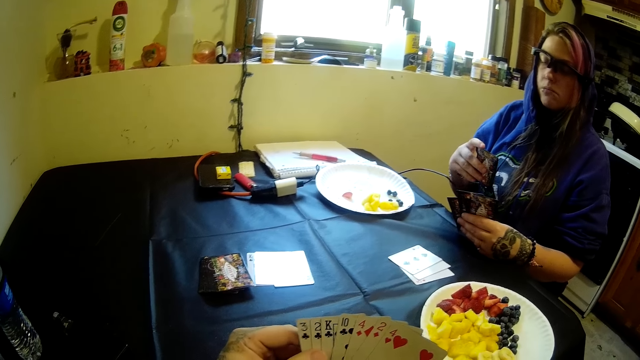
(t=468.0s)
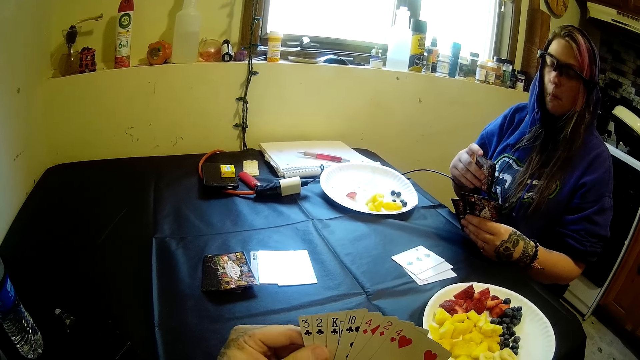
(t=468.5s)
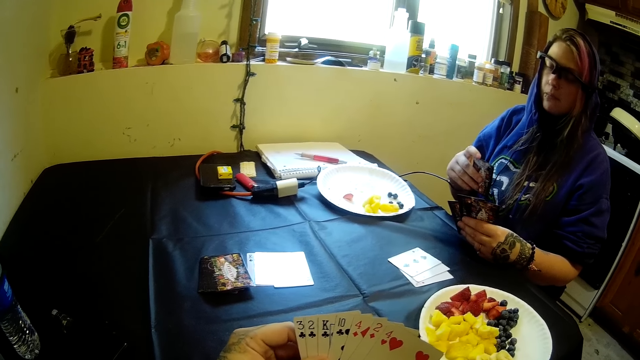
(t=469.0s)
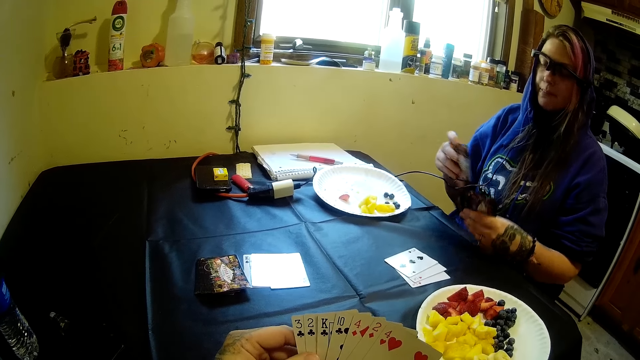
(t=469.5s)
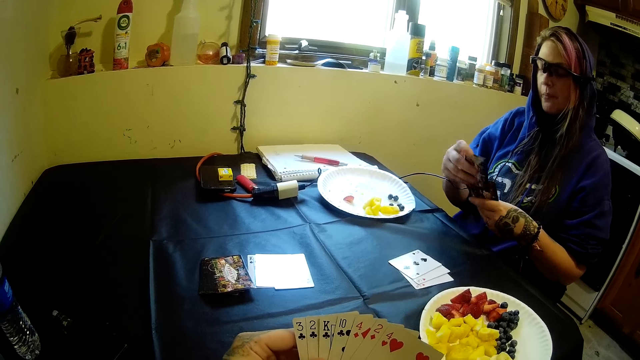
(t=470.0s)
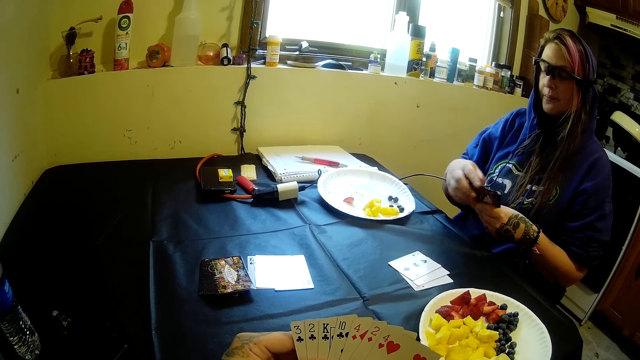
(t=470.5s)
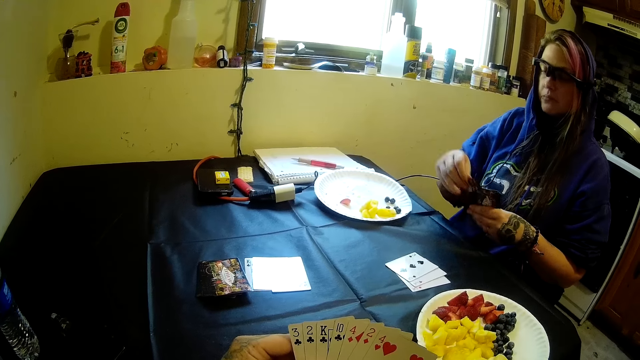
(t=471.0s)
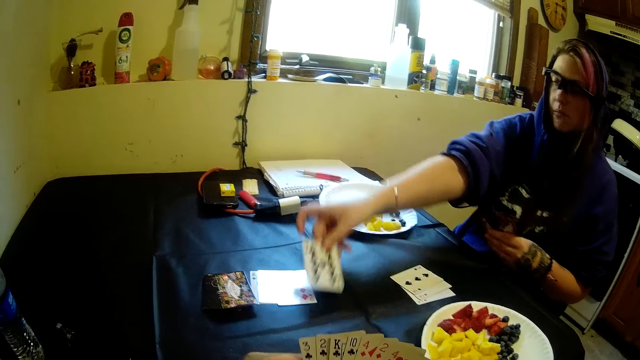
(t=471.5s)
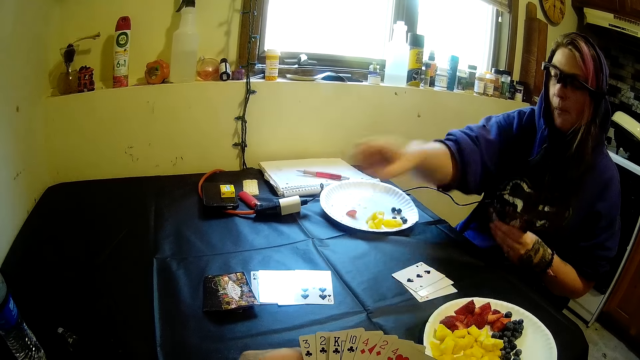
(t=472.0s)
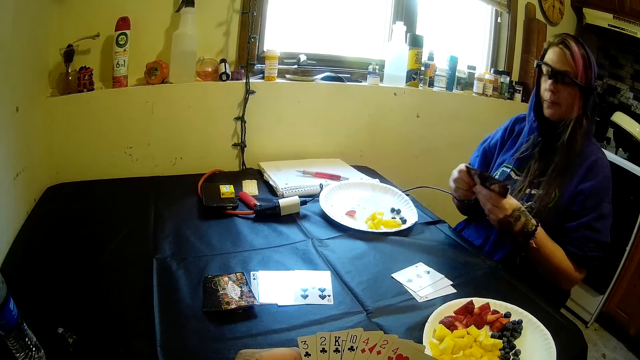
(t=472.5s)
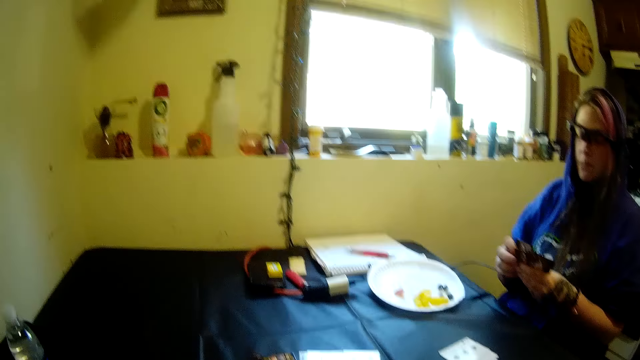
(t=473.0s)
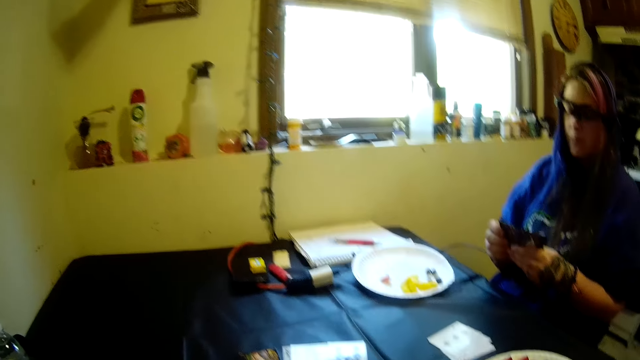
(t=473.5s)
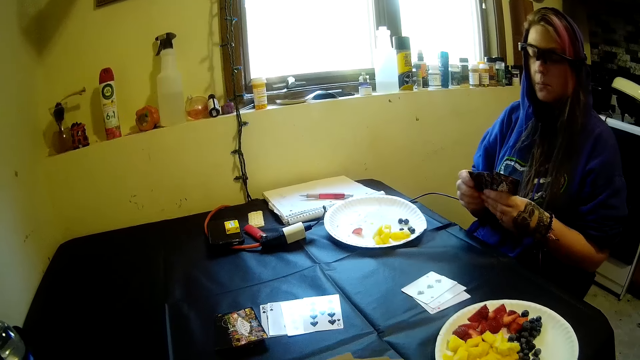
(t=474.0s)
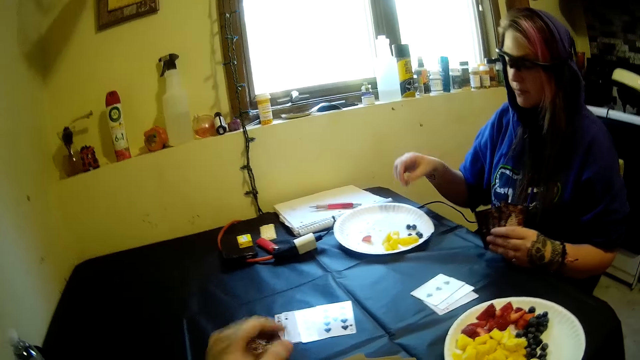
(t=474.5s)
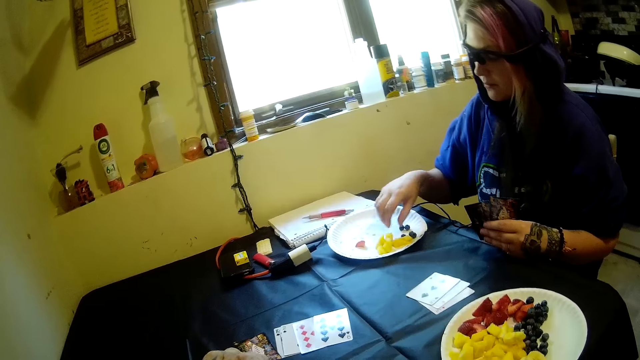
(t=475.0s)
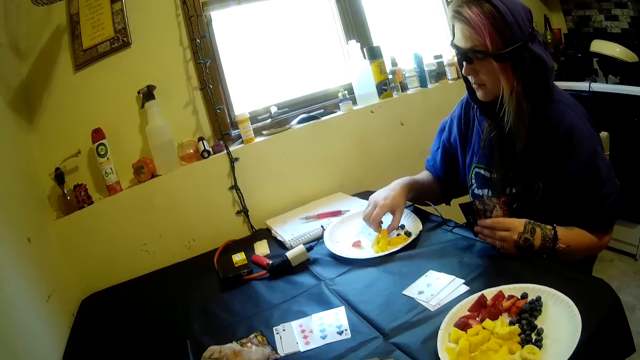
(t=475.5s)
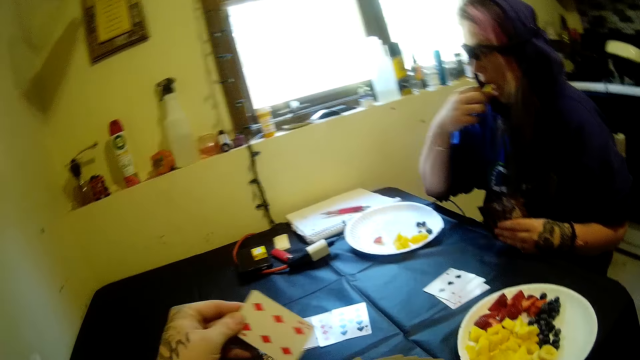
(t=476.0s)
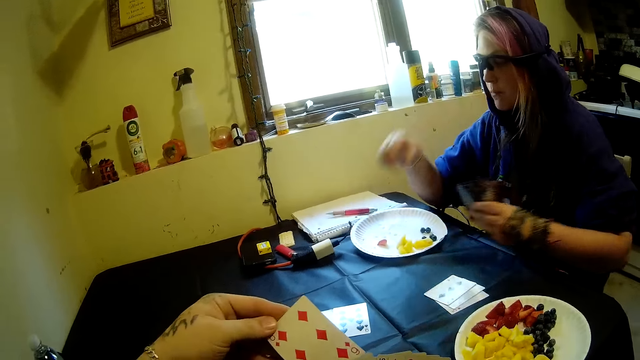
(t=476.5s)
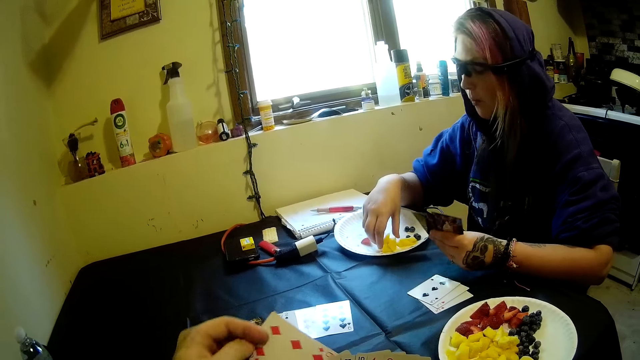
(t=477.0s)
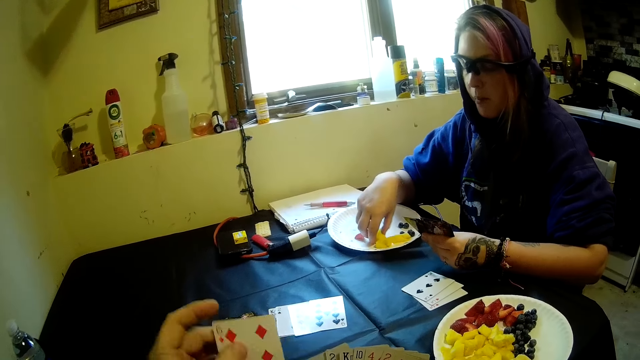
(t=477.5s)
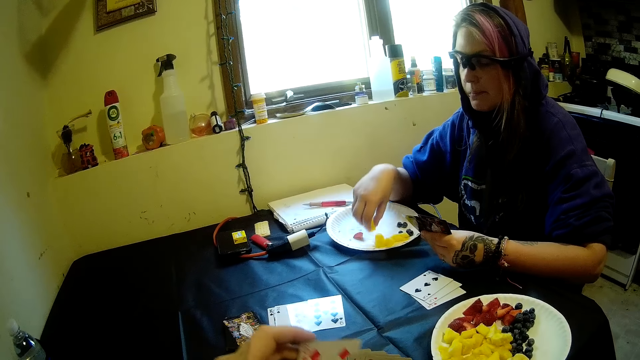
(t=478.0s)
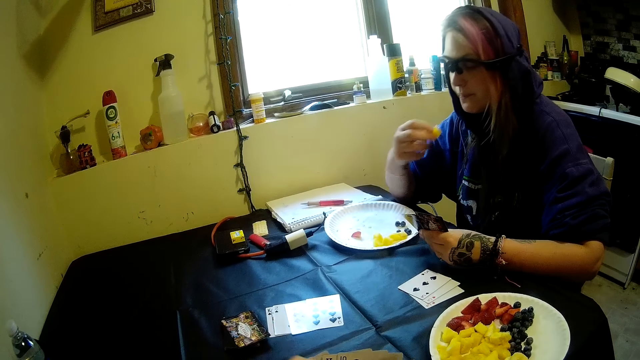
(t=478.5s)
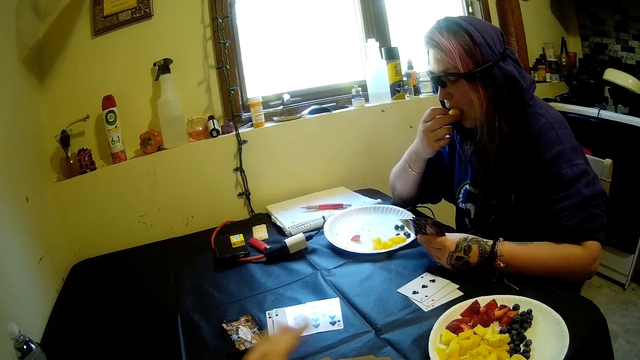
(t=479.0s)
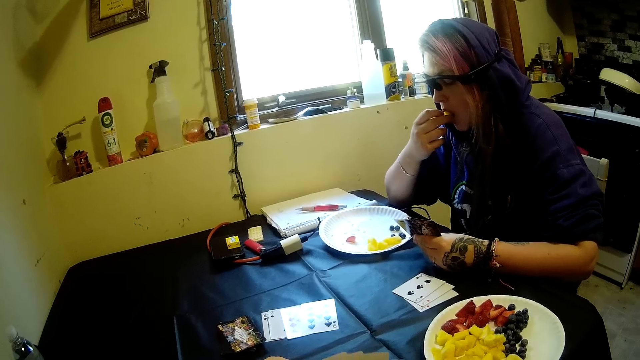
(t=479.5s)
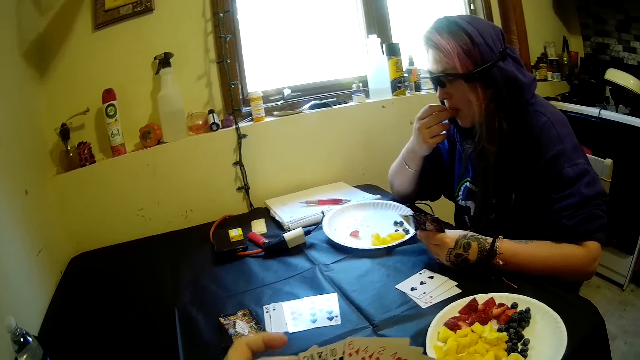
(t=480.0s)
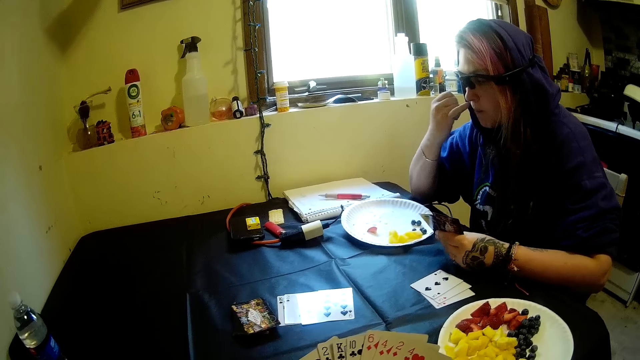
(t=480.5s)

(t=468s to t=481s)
The woman moves the cards from her hand to the table with her right hand. The camera wearer places the solitaire cards on the table. The woman moves the fruits from the plastic plate on the table into her mouth with her right hand.

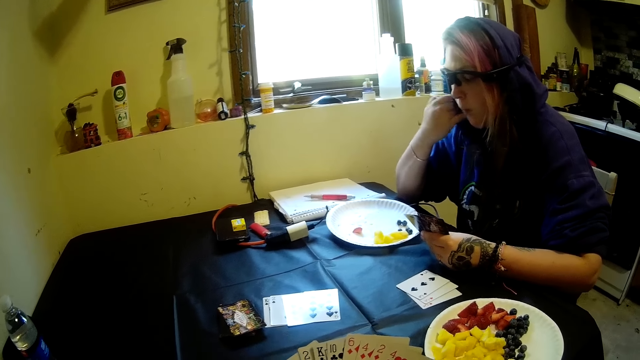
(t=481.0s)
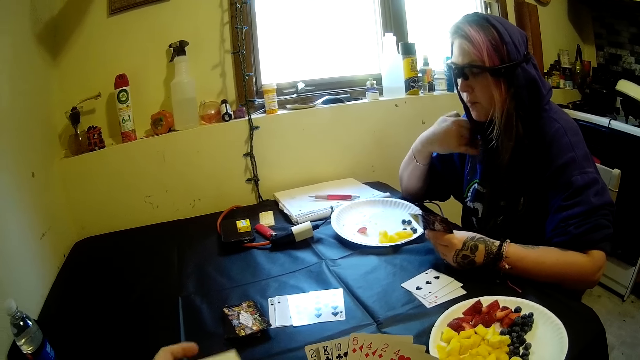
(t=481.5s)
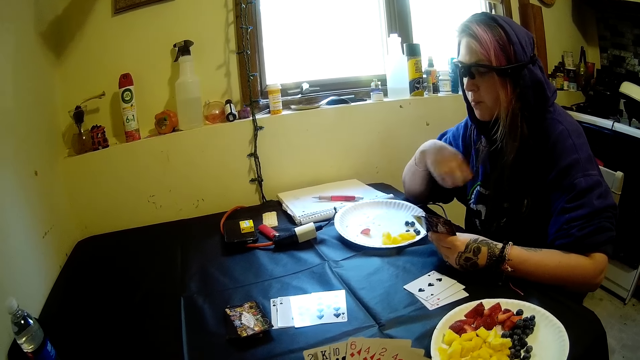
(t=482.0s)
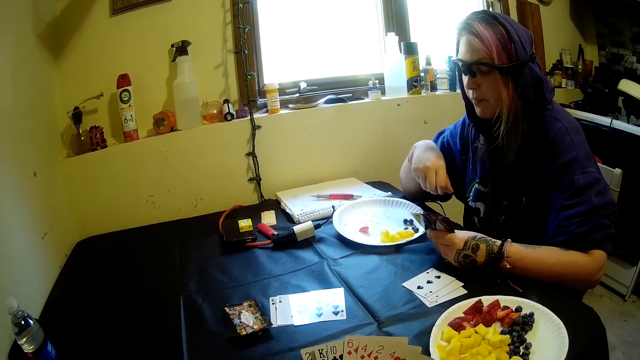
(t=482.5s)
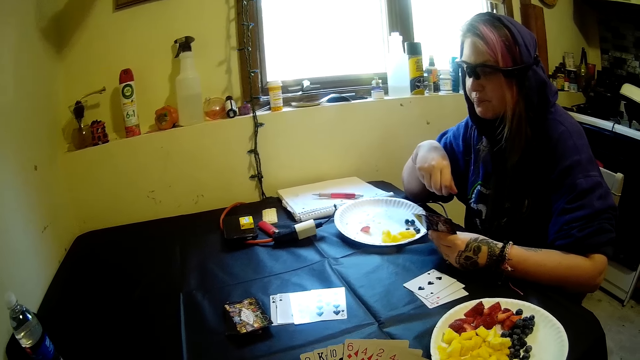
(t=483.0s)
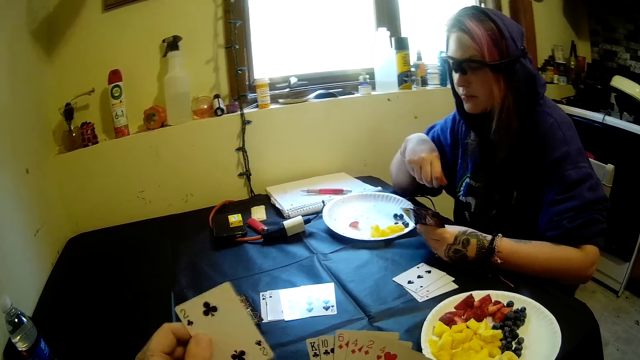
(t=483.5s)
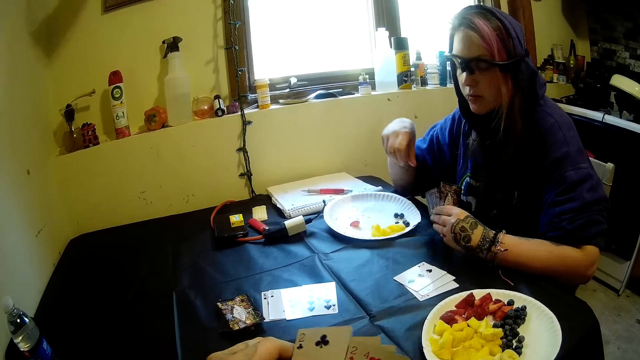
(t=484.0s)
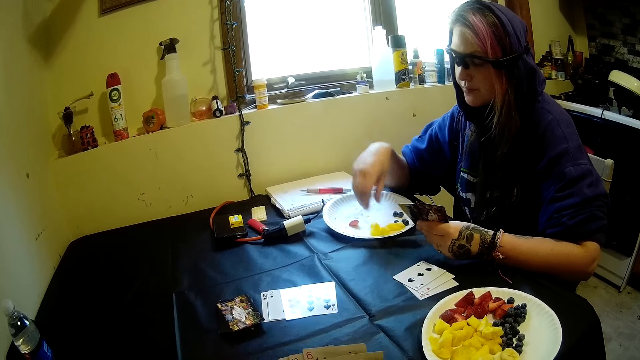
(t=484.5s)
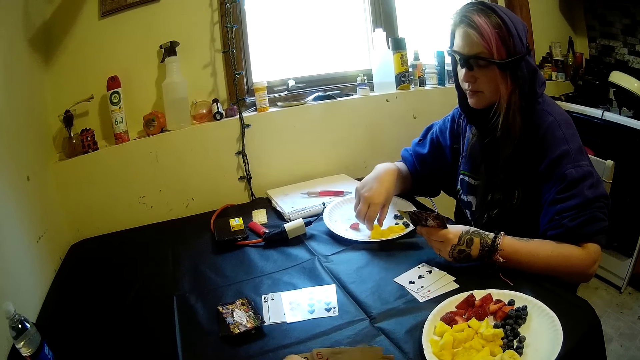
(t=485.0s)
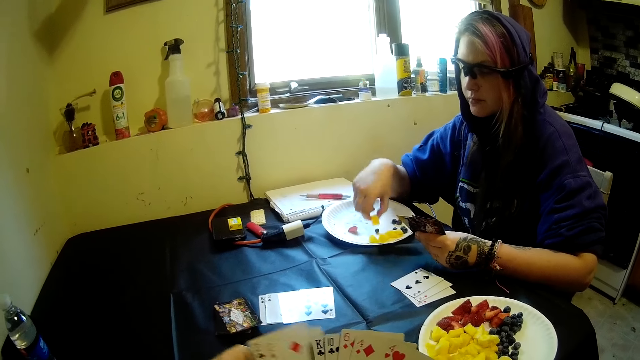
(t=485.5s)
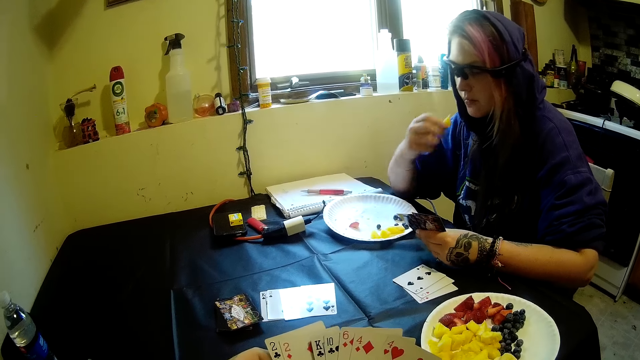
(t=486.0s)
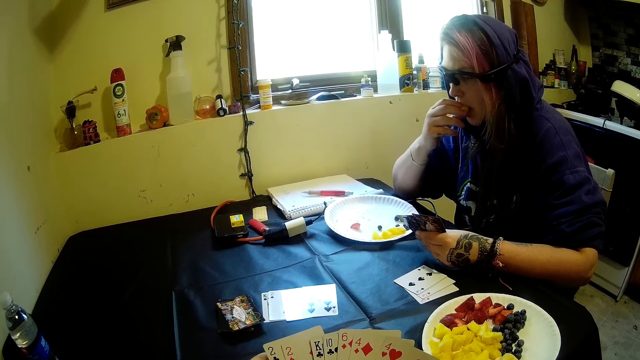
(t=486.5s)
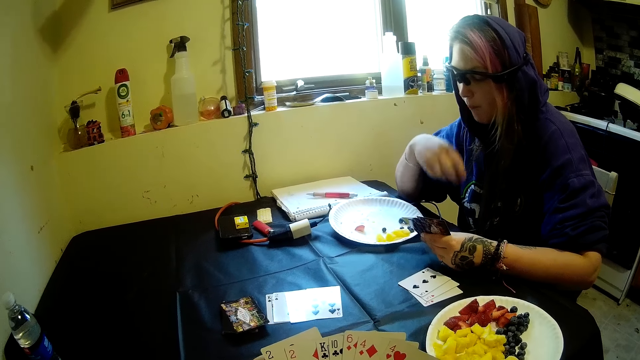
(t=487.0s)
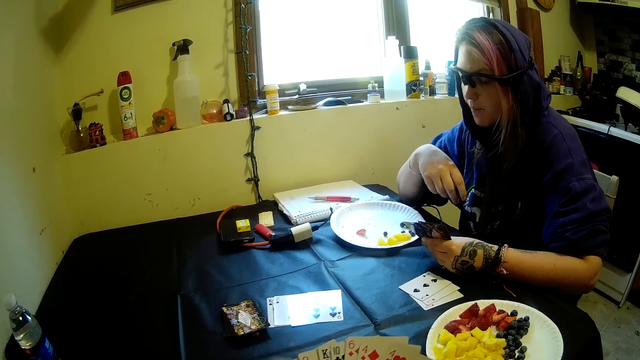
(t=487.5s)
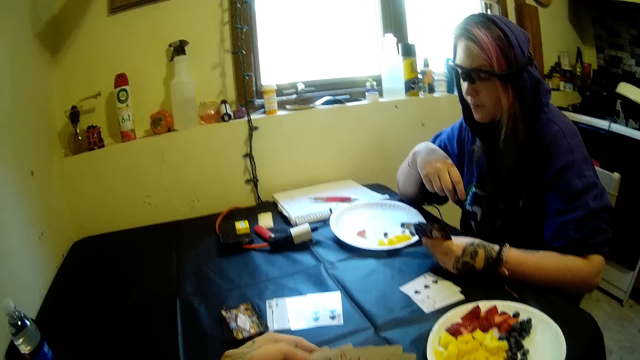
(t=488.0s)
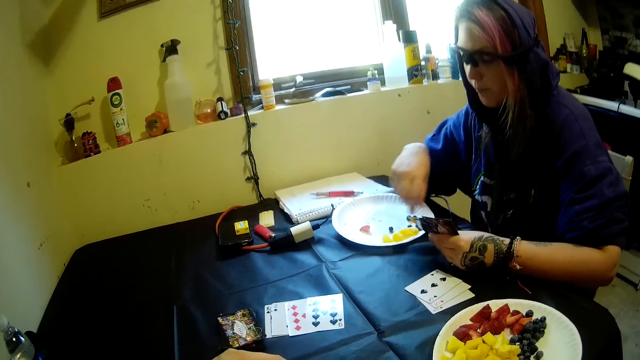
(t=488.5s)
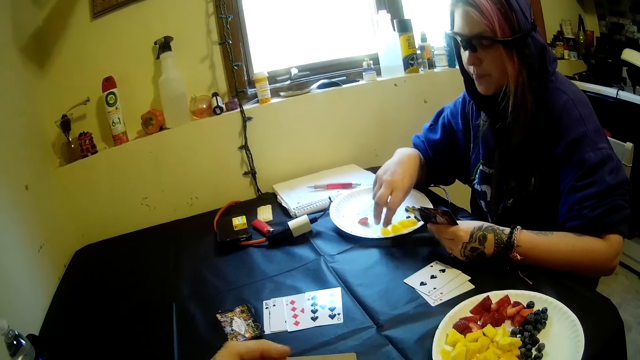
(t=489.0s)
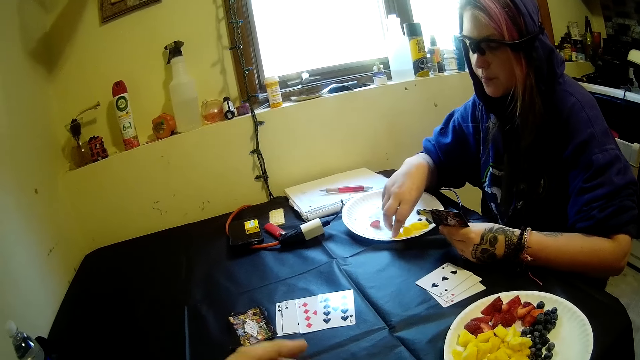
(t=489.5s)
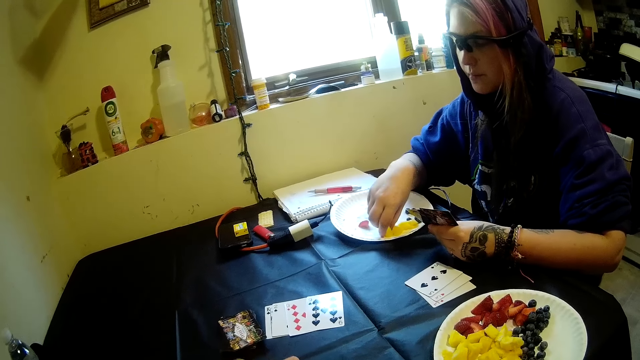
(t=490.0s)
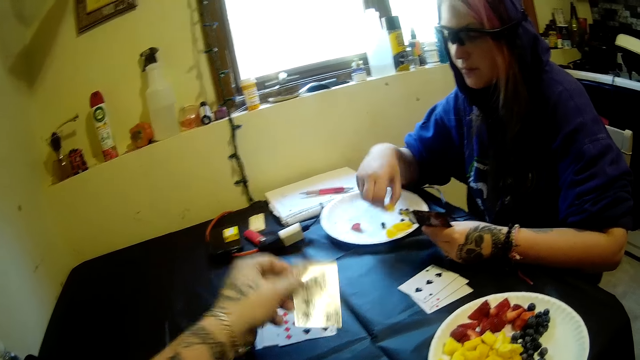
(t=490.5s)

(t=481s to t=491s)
The woman picks the fruits. She eats the fruits. She picks the fruits.
